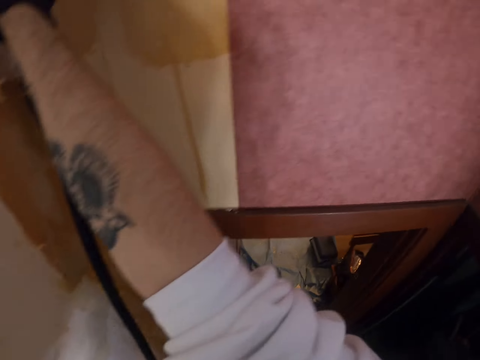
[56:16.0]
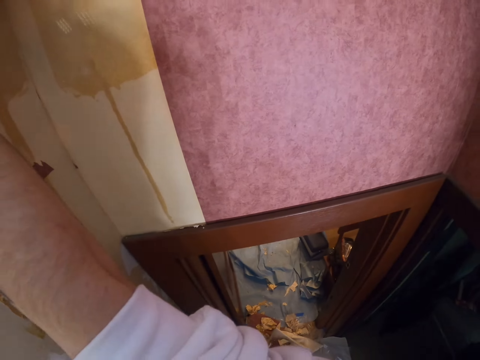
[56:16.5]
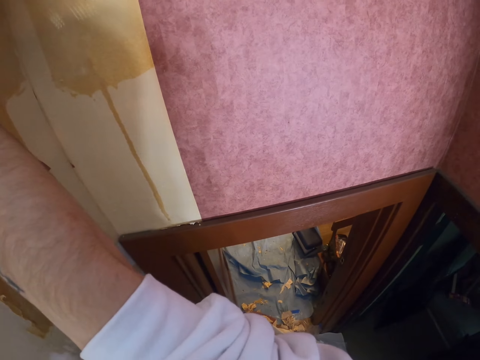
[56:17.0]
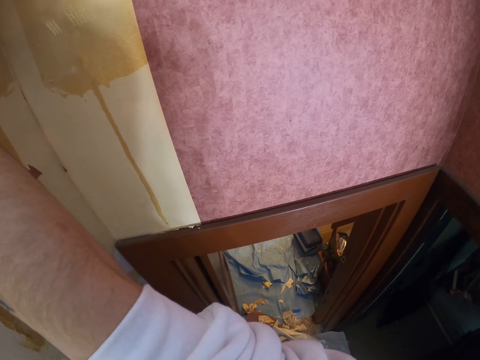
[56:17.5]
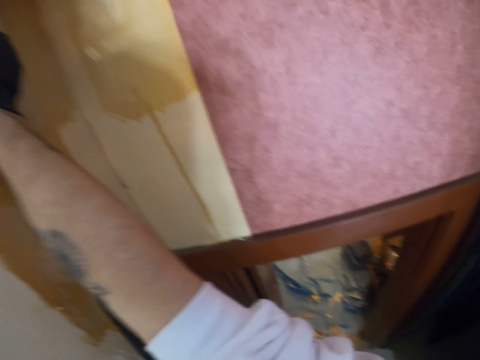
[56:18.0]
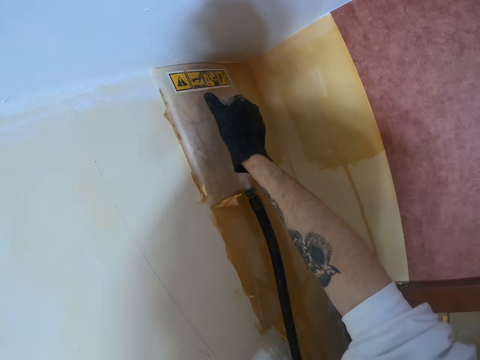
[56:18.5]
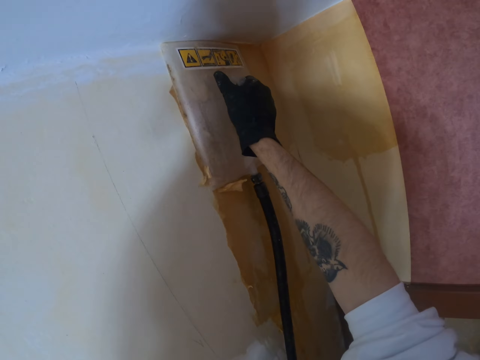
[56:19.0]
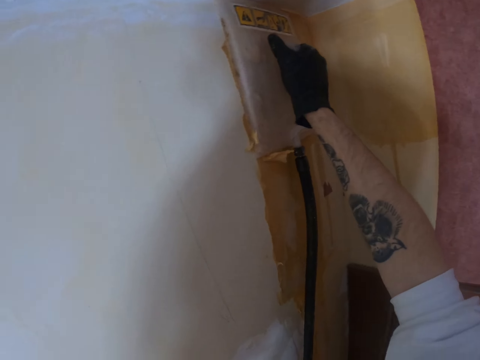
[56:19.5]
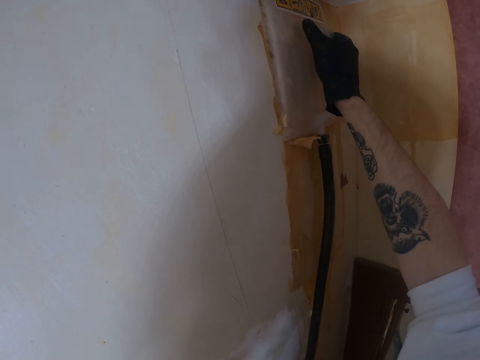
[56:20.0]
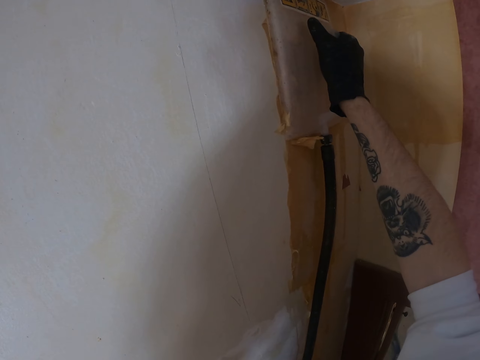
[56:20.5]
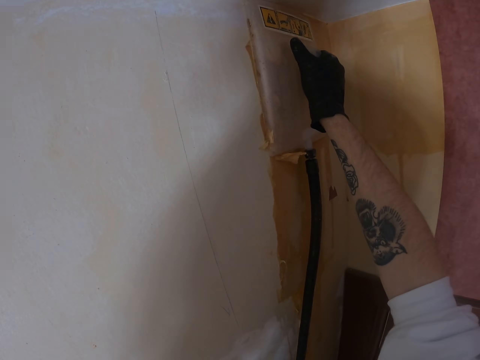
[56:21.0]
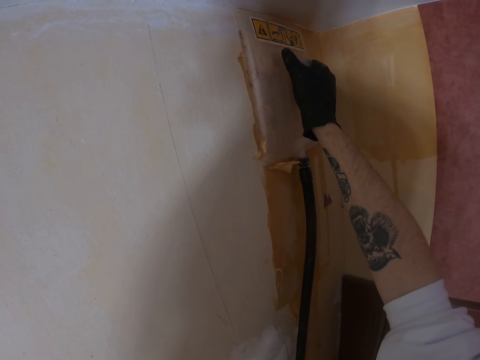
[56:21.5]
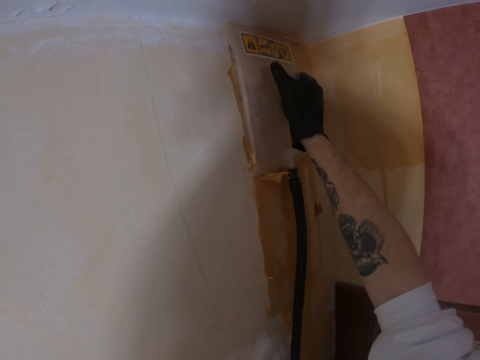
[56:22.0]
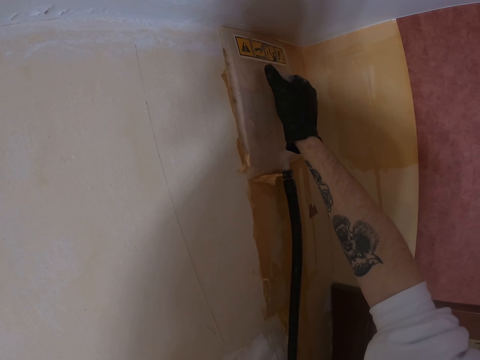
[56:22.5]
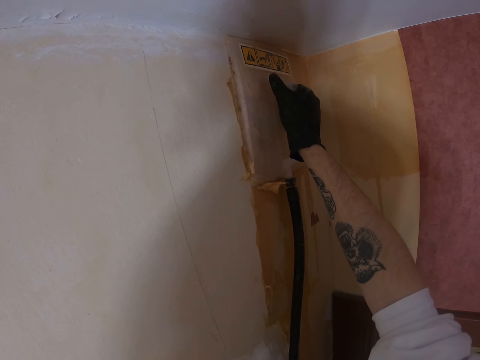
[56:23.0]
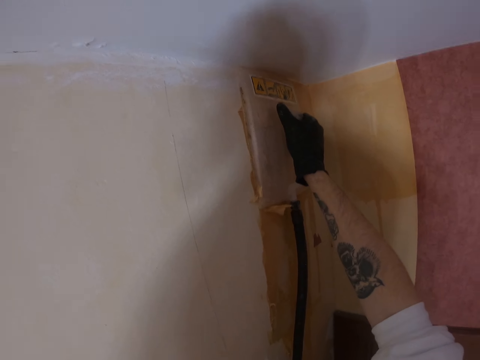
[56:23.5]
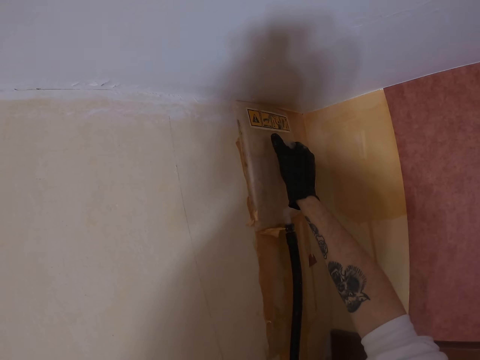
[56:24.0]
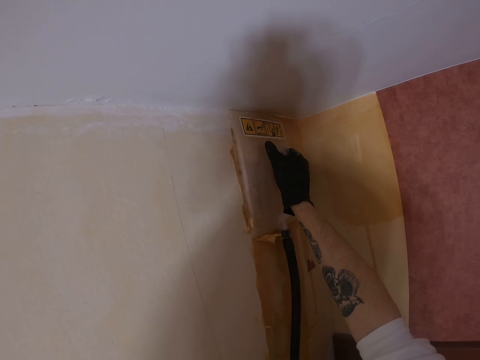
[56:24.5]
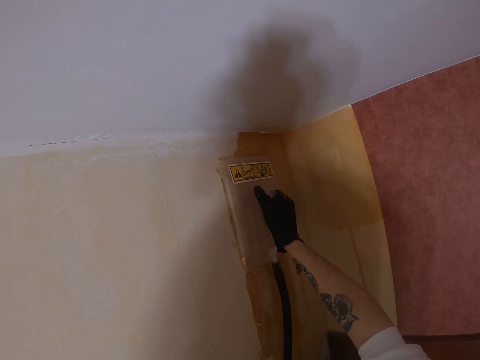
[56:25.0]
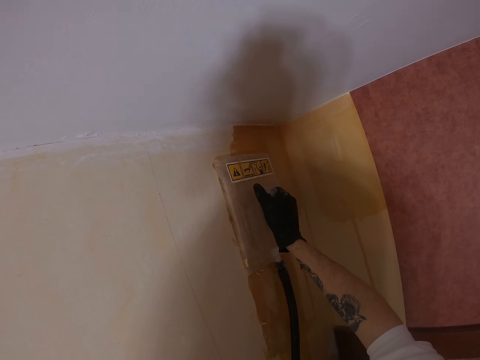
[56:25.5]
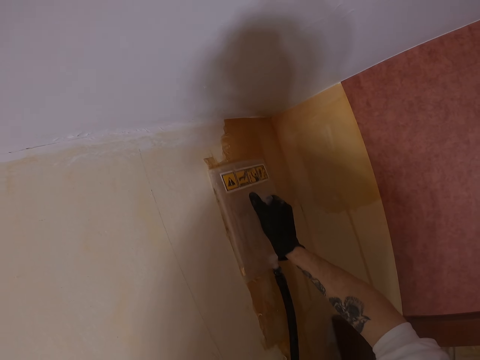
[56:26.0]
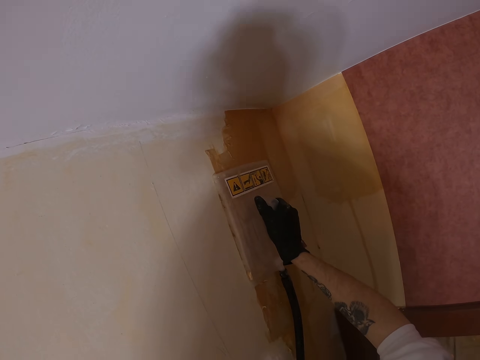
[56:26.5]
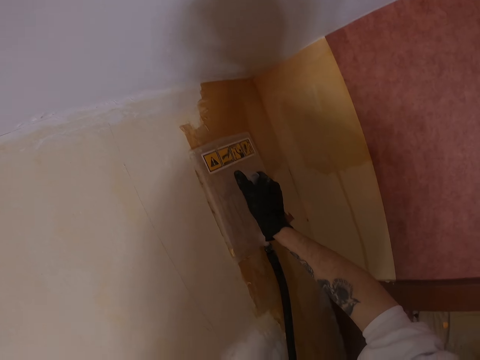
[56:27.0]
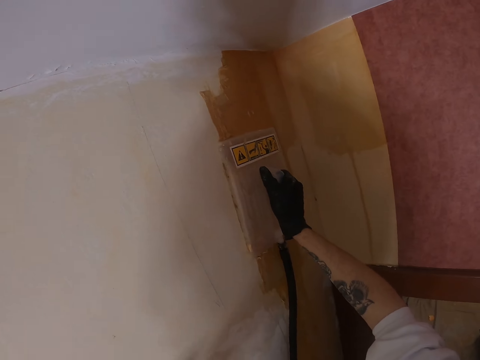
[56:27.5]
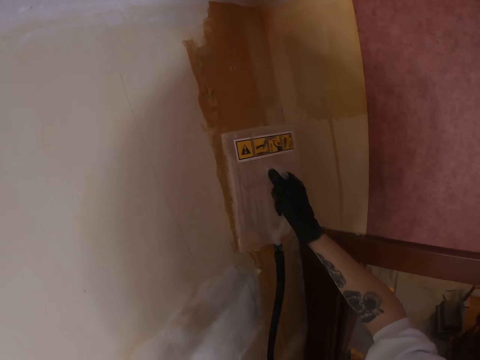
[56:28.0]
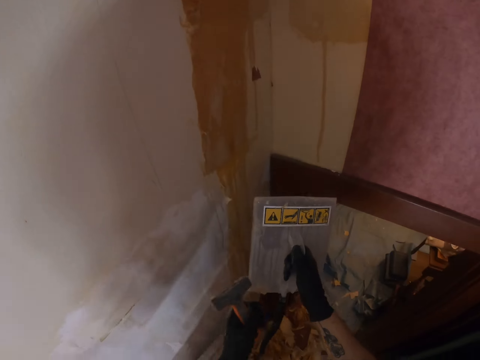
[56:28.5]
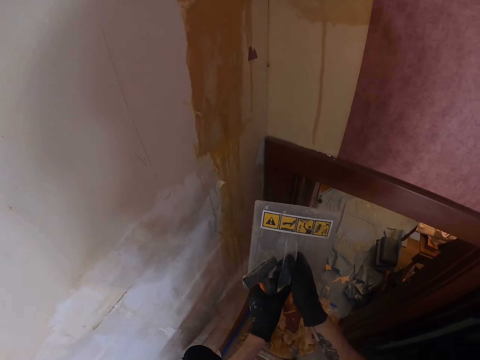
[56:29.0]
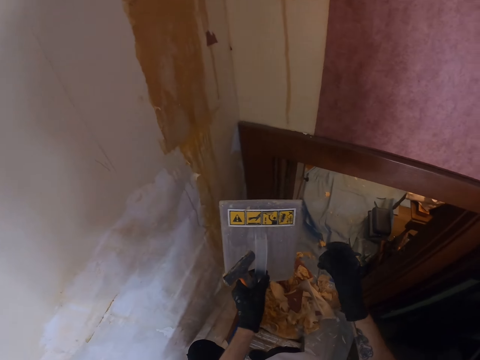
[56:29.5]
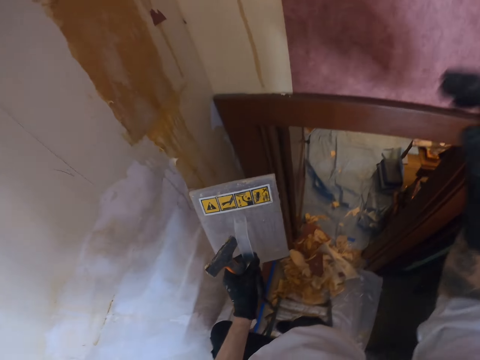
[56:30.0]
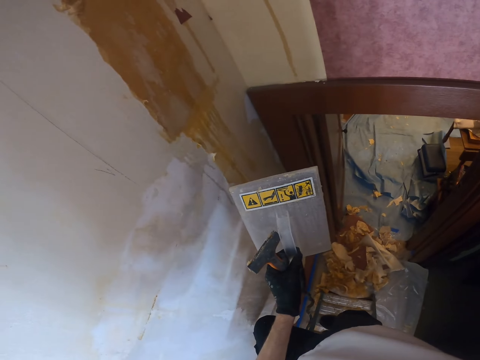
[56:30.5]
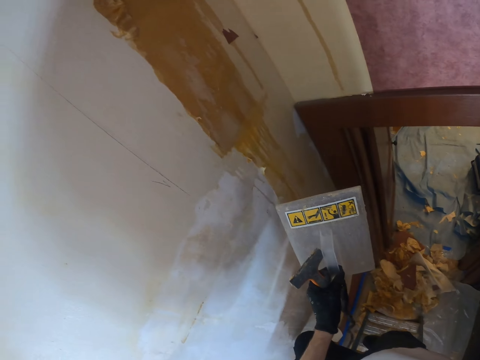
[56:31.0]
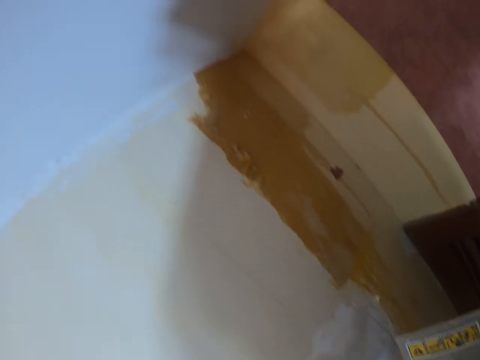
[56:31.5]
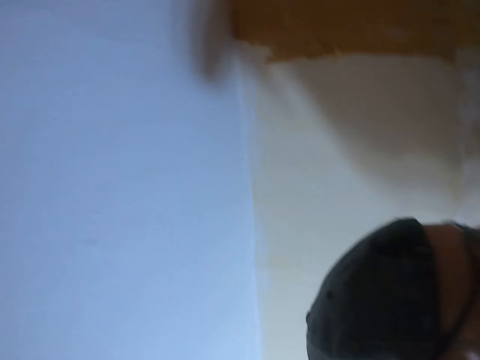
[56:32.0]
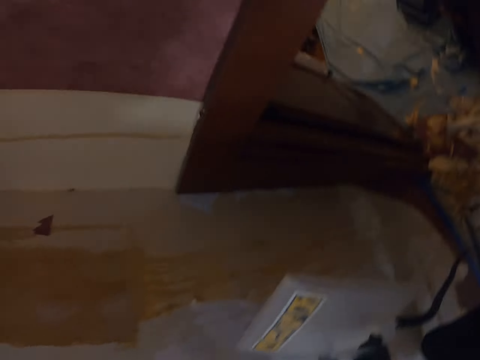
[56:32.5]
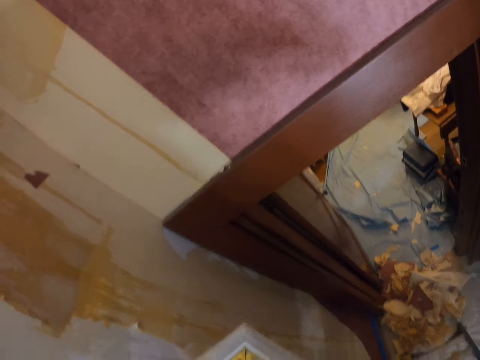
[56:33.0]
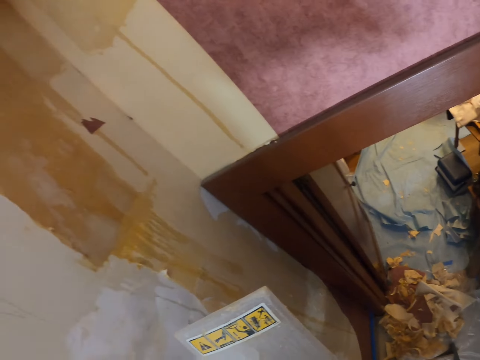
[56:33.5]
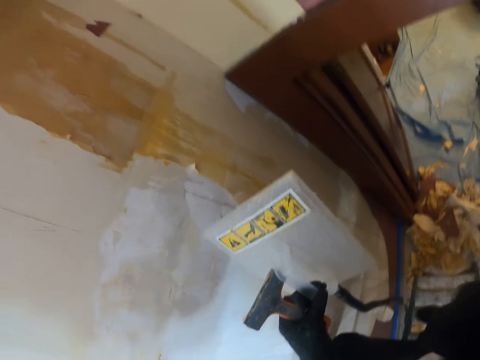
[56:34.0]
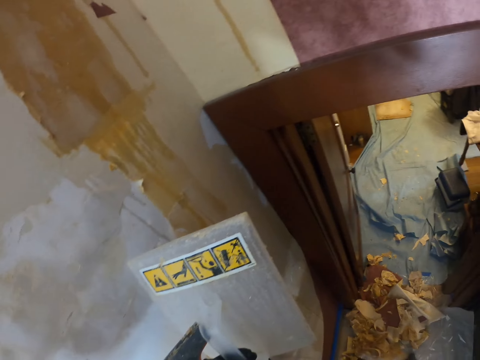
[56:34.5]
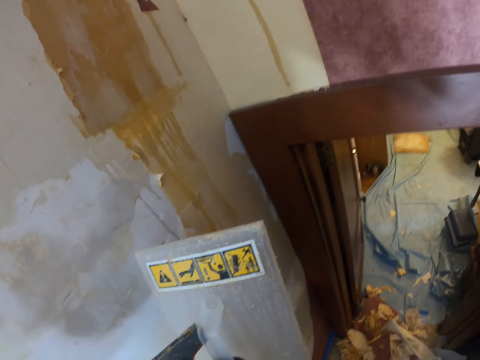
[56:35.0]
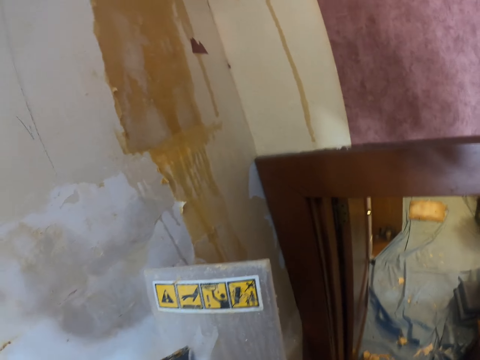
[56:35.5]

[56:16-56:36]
The camera wearer holds the wallpaper steamer on the wall with his right hand. He steams the wallpaper with the steamer. He holds the wallpaper steamer with his right hand. He moves the wallpaper steamer on the wallpaper. He removes the steamer from the wall. He holds the wallpaper steamer with the left hand. He rubs the right hand fingers together. He adjusts the camera. He looks around. He does something.
